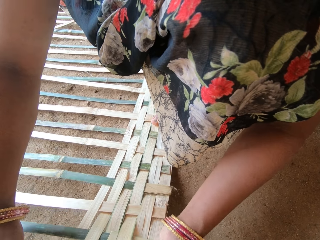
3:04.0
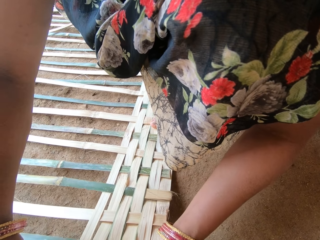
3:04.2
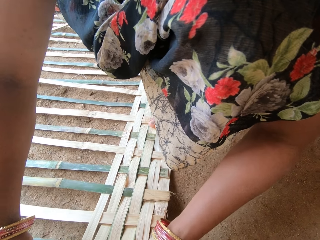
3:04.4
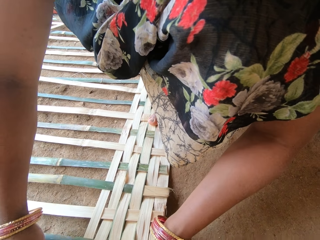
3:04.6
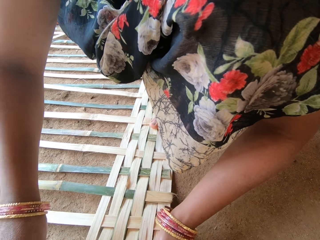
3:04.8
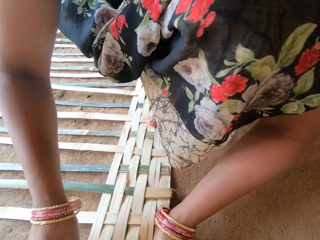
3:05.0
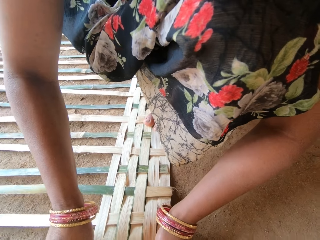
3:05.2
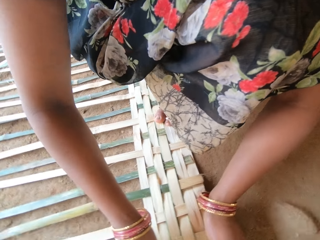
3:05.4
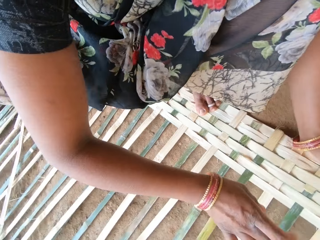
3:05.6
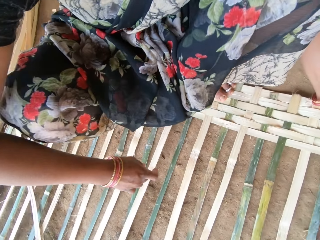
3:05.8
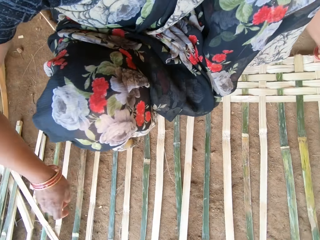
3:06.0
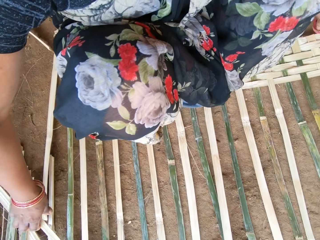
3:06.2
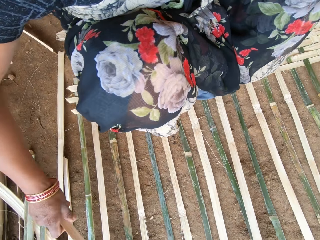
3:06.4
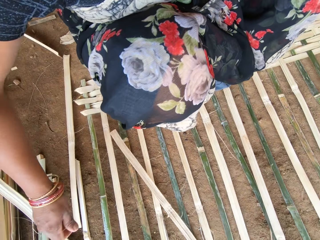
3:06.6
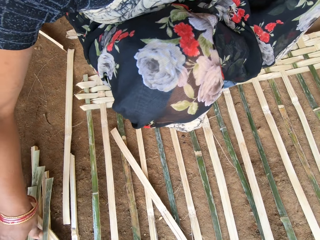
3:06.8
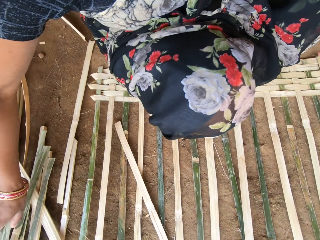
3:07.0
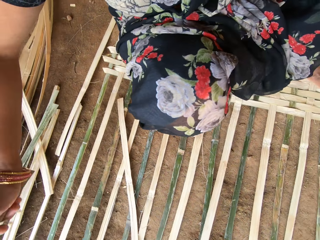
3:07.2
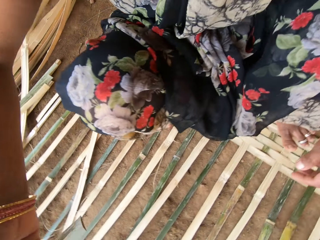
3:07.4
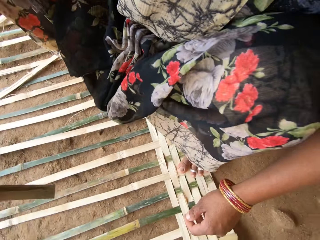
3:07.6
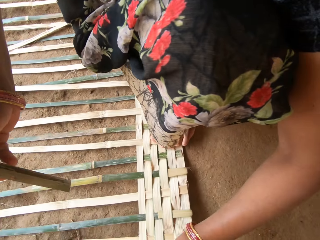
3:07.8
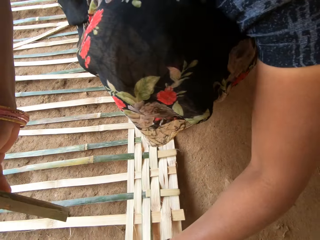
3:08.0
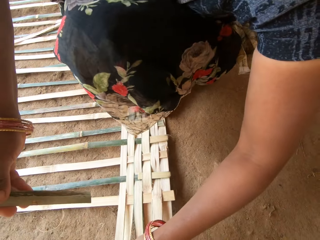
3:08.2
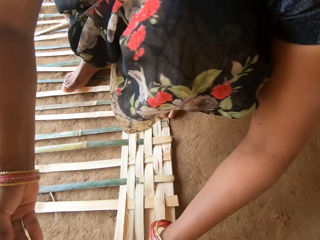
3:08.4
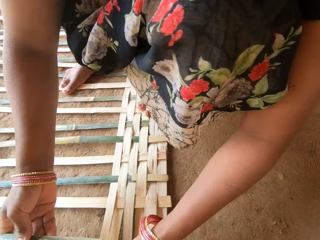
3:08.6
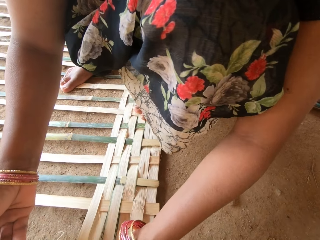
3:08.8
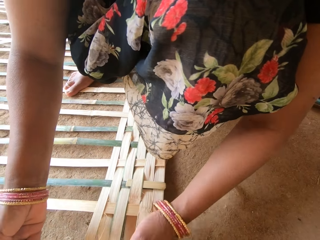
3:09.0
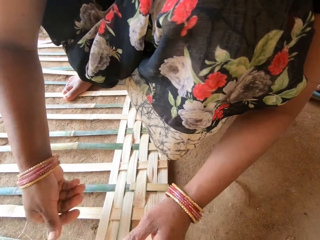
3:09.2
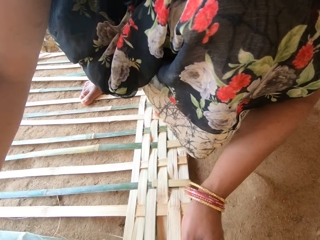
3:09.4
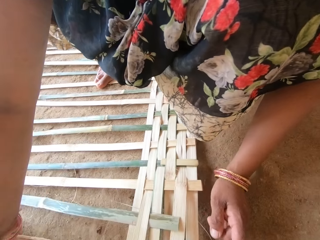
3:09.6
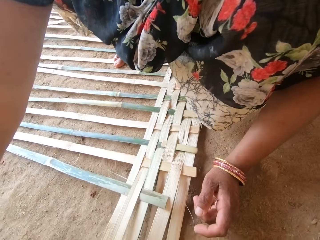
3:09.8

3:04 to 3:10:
The camera wearer moves a weaving plant. They pick the weaving plant. They weave a basket with the weaving plant.

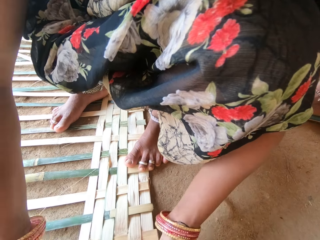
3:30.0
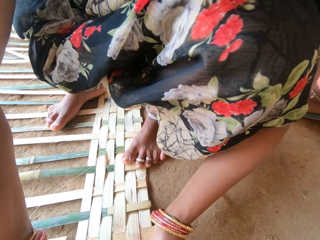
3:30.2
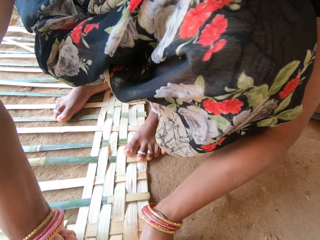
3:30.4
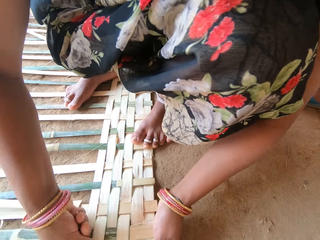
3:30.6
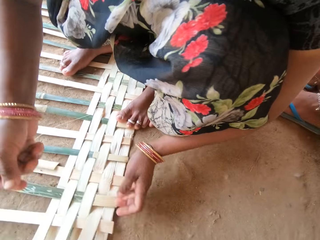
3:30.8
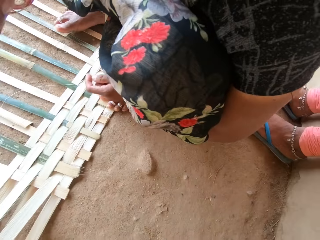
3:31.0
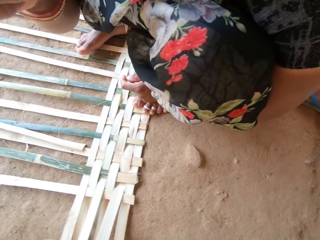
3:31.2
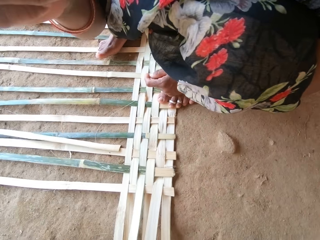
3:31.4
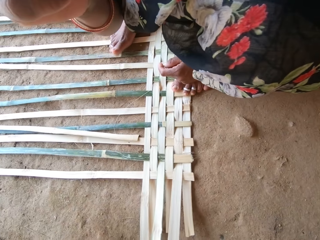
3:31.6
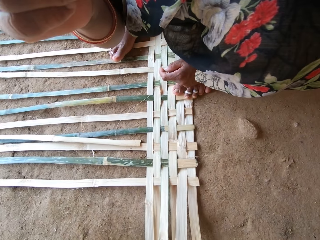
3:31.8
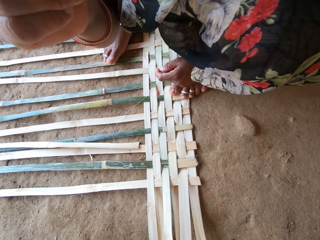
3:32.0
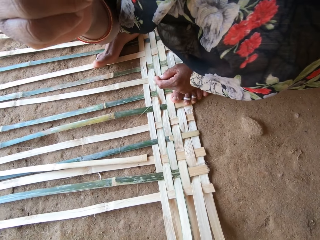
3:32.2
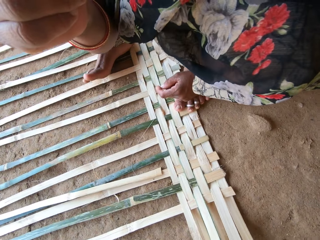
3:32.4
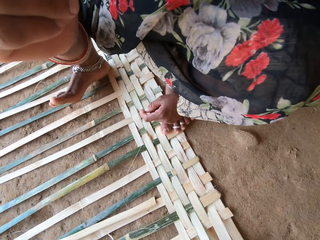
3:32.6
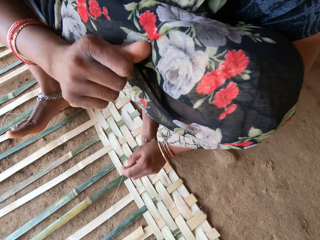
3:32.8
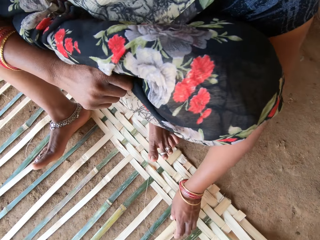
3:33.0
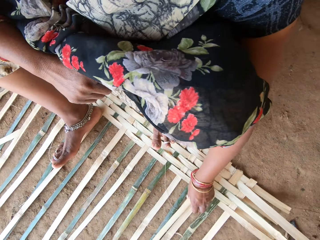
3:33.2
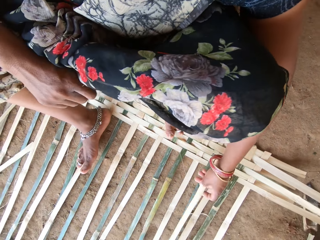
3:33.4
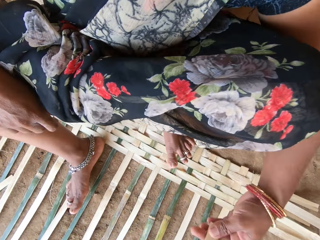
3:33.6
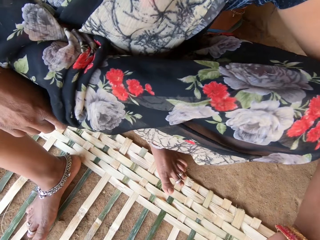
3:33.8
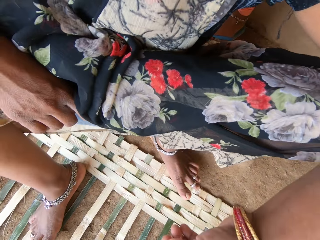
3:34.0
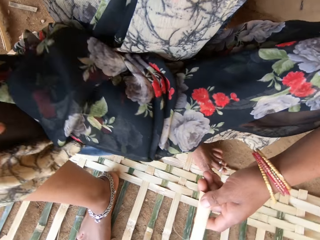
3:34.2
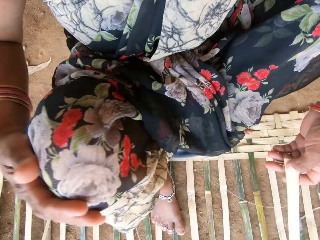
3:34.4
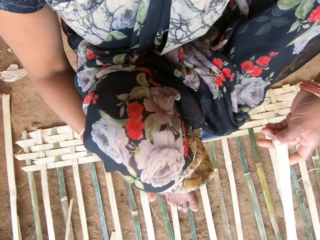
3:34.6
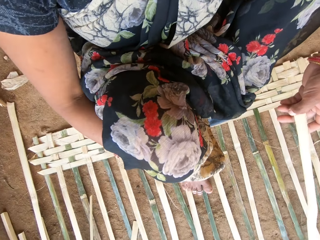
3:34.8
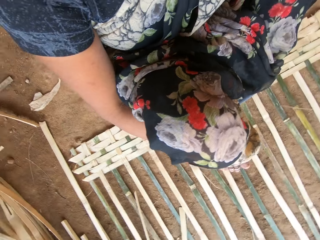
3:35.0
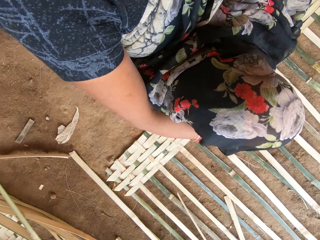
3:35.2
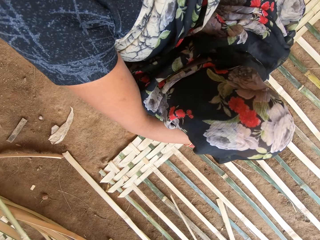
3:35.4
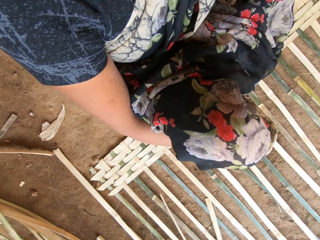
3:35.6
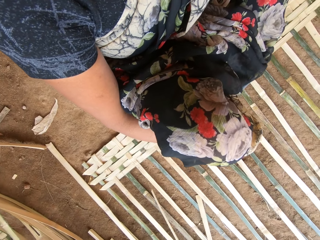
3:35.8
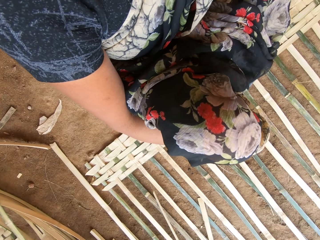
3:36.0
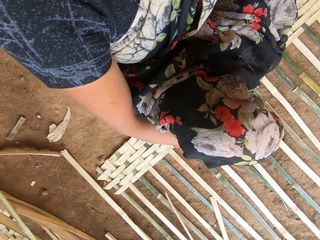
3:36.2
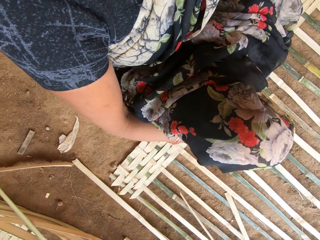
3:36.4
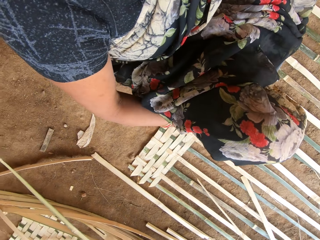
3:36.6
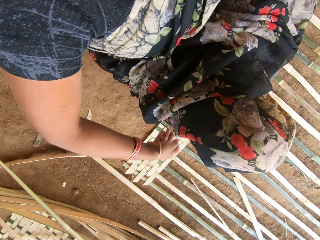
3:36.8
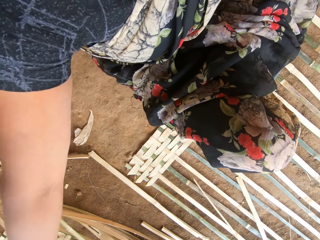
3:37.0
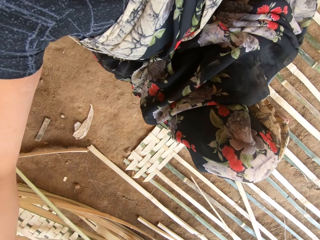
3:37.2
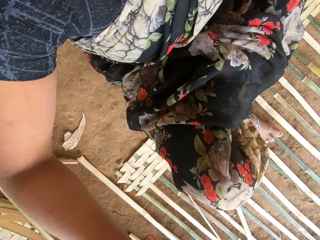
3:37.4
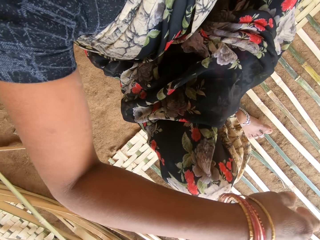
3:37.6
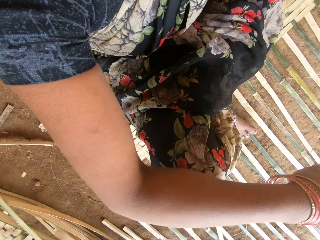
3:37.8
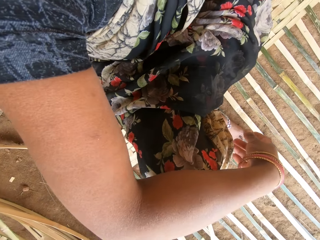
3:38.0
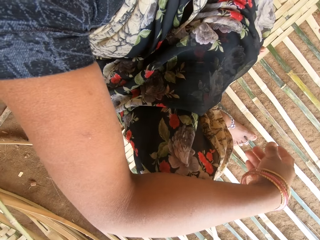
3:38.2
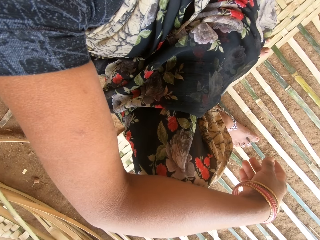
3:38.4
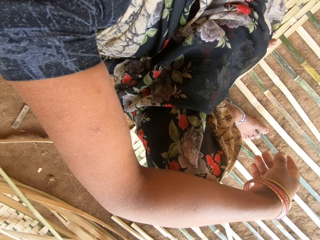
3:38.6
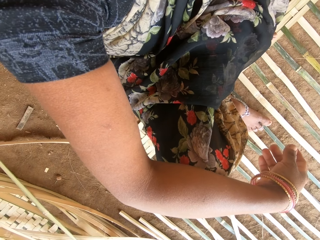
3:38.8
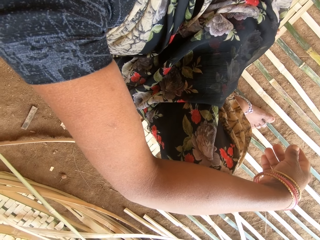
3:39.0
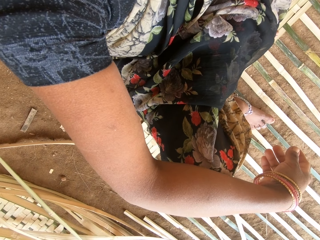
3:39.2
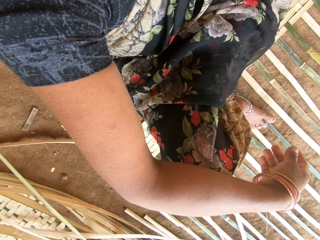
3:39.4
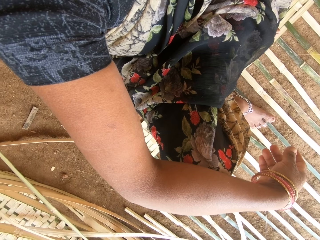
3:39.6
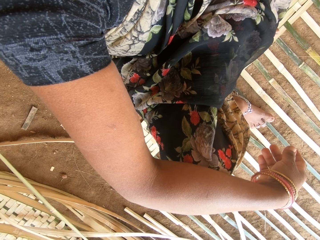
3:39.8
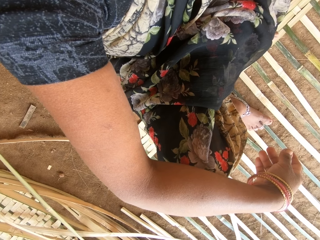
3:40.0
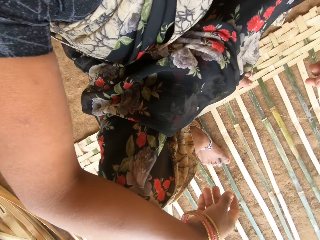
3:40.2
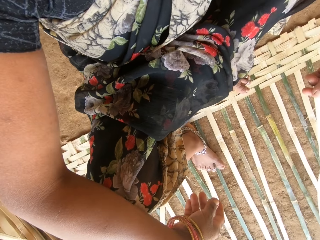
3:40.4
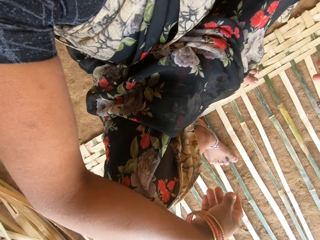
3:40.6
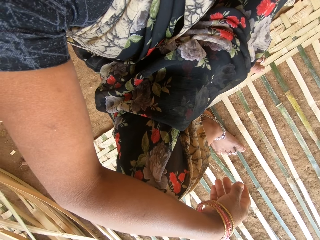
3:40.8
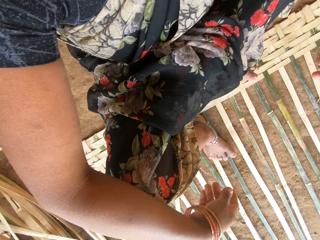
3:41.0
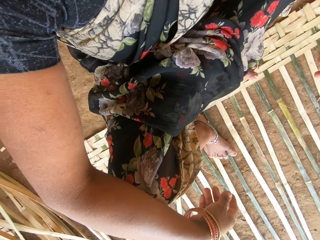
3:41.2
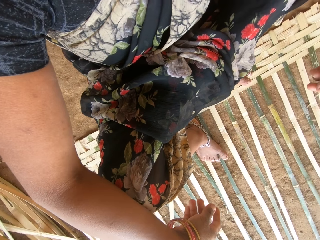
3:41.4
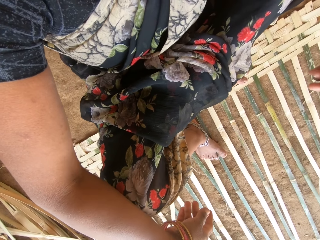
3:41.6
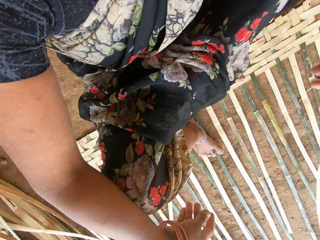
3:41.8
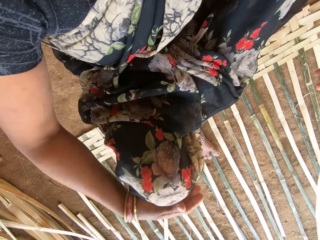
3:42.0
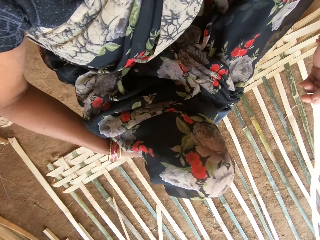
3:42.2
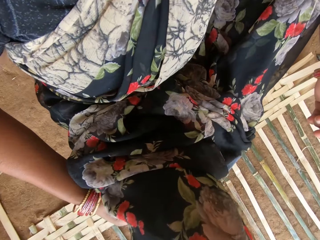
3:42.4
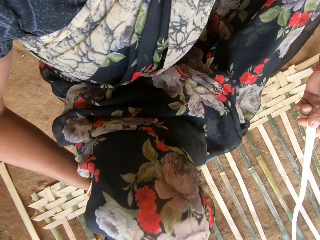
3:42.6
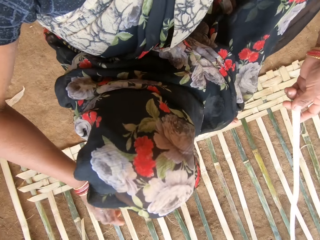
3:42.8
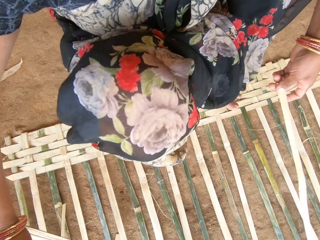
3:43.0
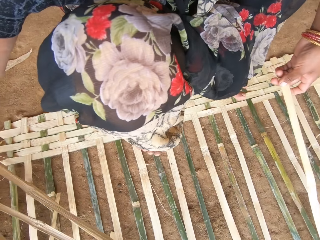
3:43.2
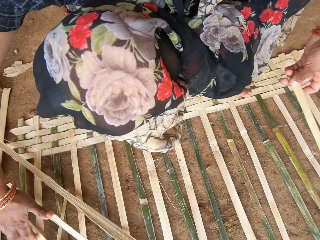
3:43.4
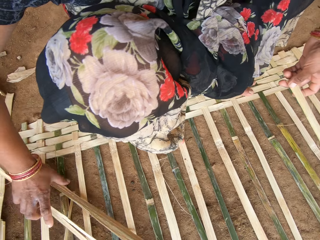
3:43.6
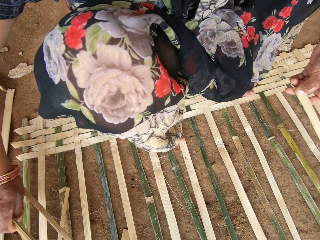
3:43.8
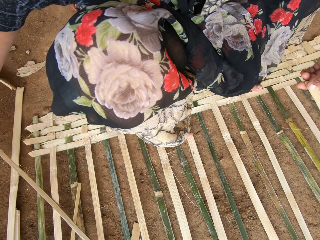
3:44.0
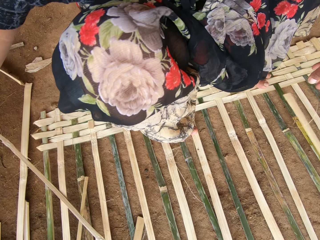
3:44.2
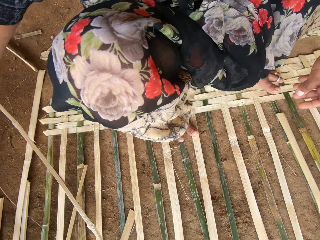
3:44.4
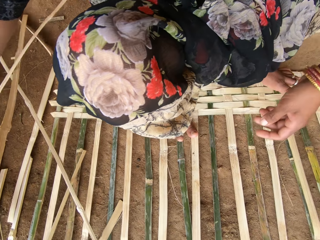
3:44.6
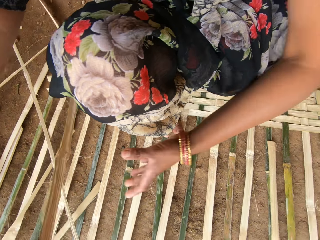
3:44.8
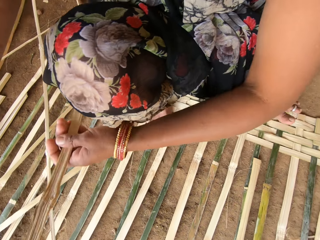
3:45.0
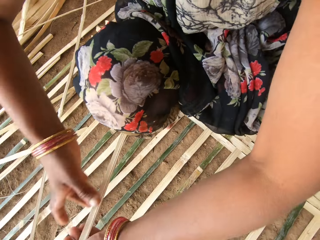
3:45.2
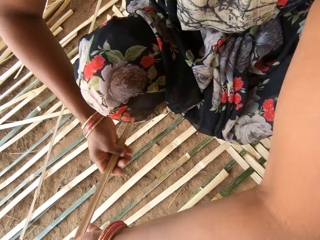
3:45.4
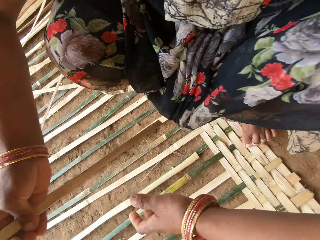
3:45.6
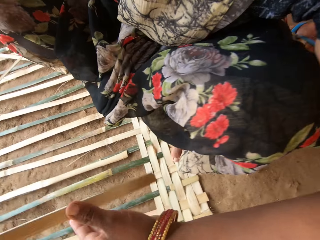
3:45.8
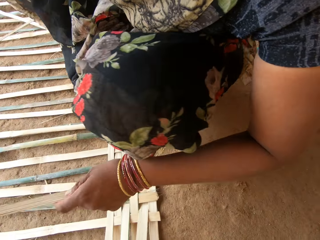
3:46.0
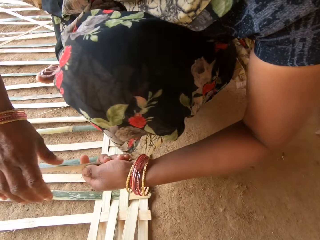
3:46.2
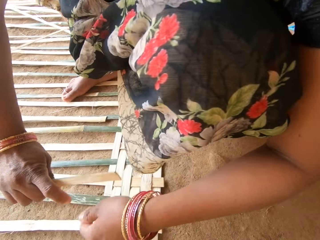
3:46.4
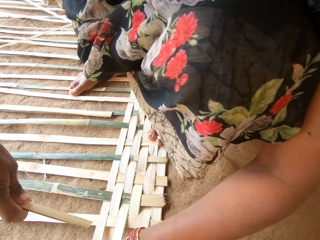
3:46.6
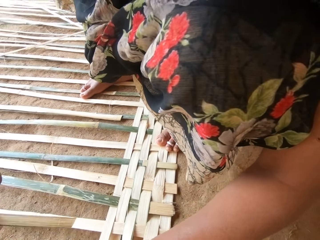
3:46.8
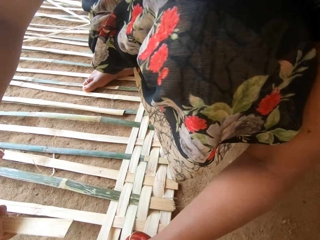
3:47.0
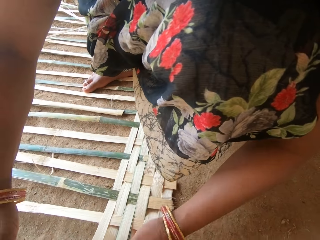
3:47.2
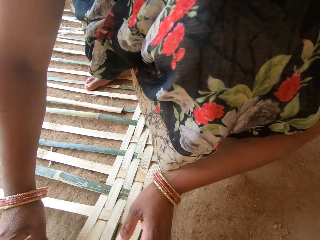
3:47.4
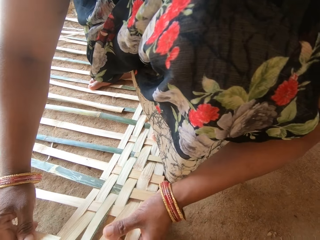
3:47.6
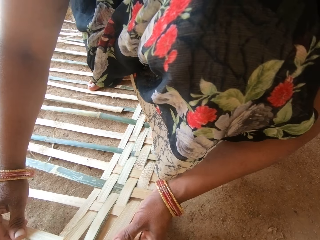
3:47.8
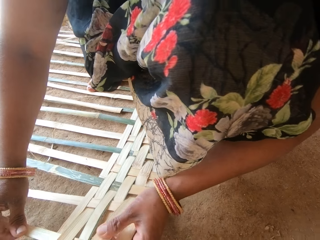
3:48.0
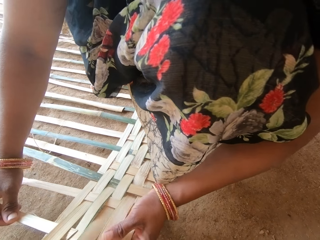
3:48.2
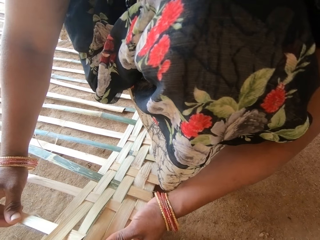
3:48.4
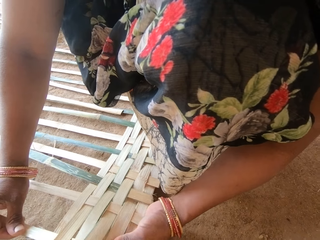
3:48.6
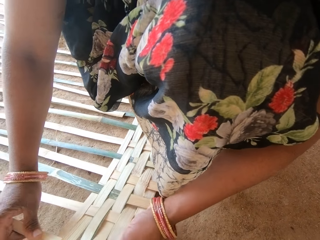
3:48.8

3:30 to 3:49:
The camera wearer stares around. She scratches her face with a finger. She picks a weaving plant. She looks around. She moves a hand. She puts the hand on her knee. She stares at the weaving basket. She moves the hand. She moves the thatches. She picks weaving plants and puts down the weaving plants. She picks a thatch. She holds a weaving plant with hands. She weaves the basket with the weaving plant.
